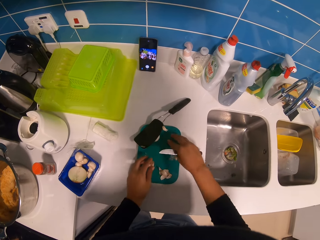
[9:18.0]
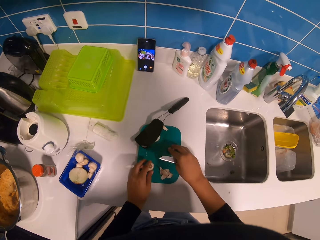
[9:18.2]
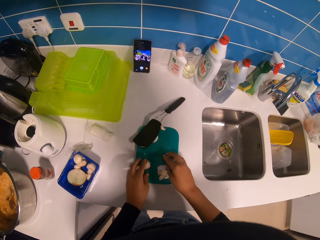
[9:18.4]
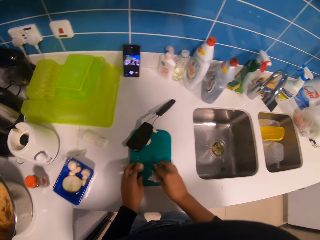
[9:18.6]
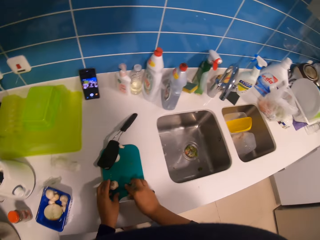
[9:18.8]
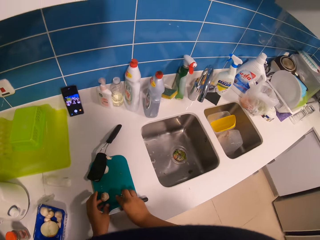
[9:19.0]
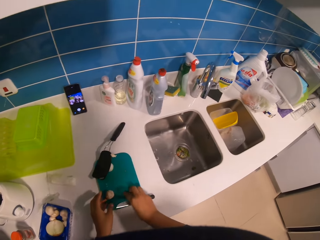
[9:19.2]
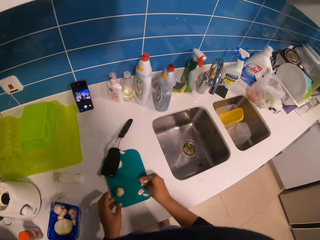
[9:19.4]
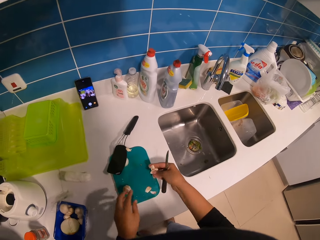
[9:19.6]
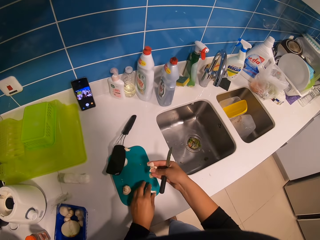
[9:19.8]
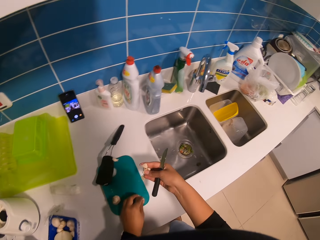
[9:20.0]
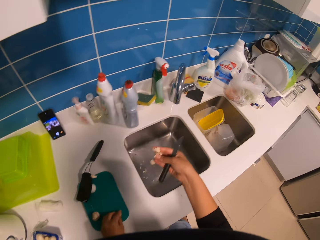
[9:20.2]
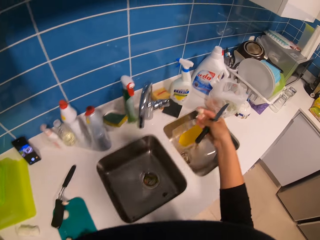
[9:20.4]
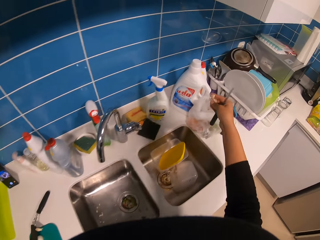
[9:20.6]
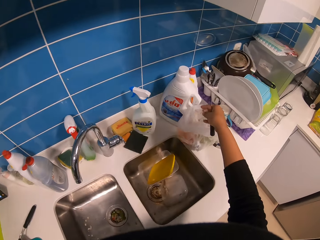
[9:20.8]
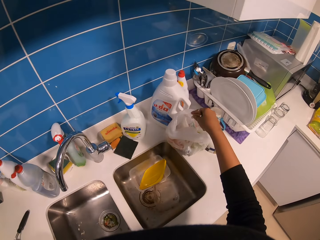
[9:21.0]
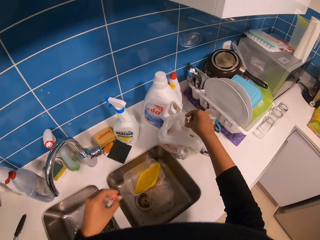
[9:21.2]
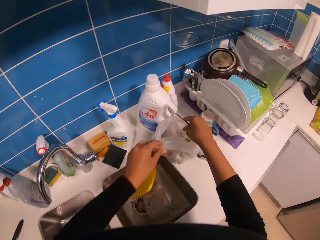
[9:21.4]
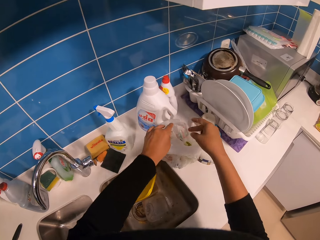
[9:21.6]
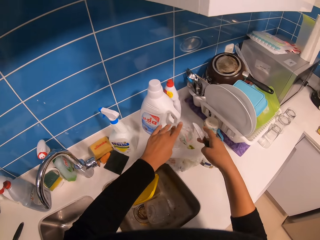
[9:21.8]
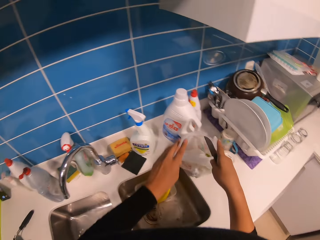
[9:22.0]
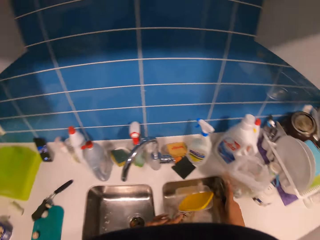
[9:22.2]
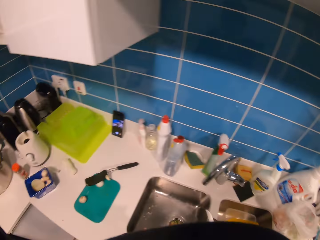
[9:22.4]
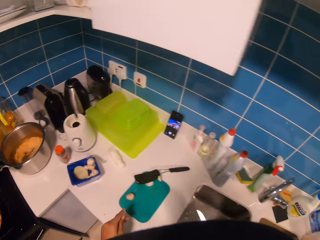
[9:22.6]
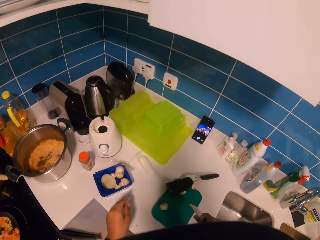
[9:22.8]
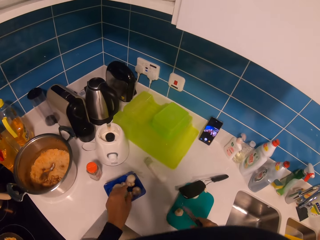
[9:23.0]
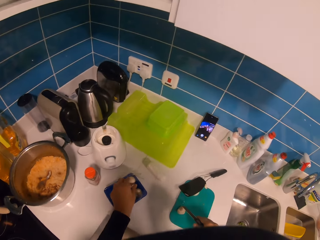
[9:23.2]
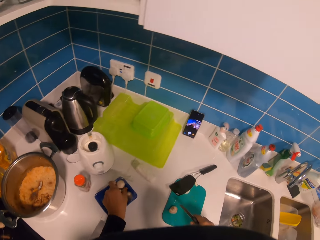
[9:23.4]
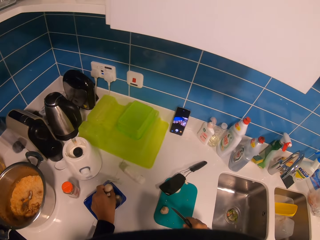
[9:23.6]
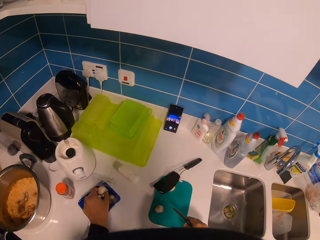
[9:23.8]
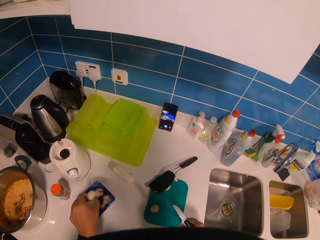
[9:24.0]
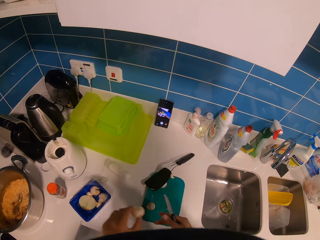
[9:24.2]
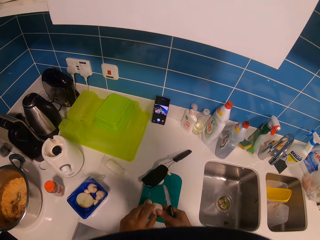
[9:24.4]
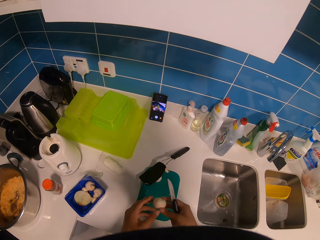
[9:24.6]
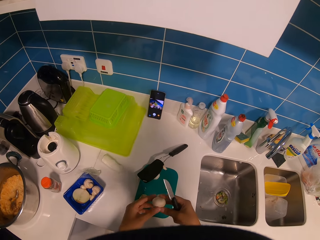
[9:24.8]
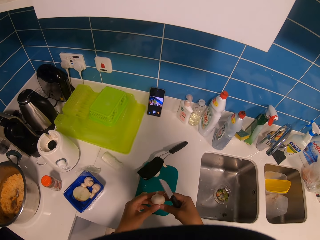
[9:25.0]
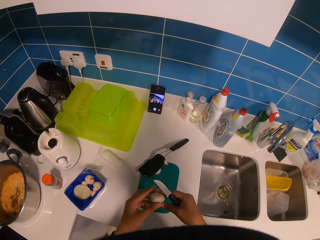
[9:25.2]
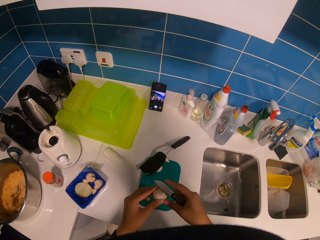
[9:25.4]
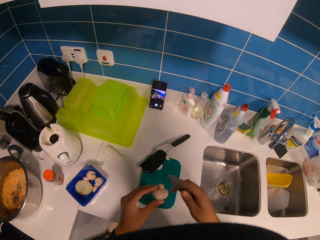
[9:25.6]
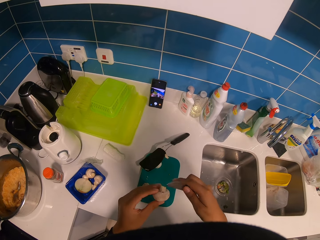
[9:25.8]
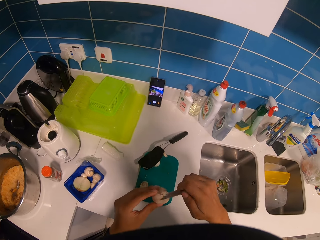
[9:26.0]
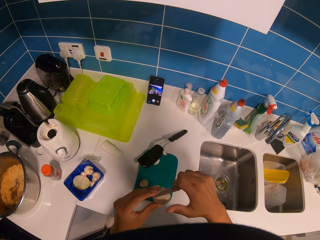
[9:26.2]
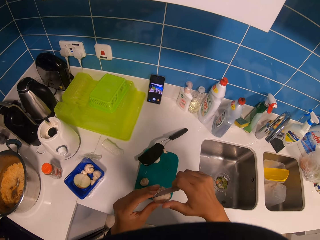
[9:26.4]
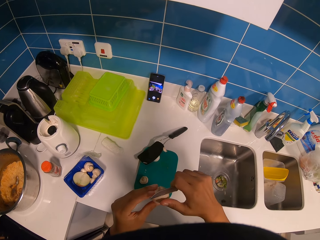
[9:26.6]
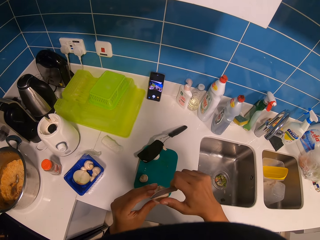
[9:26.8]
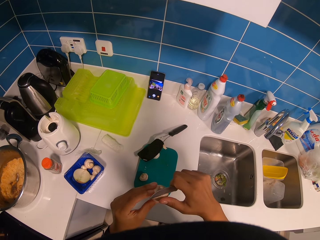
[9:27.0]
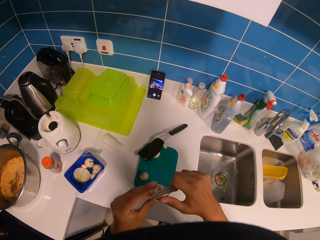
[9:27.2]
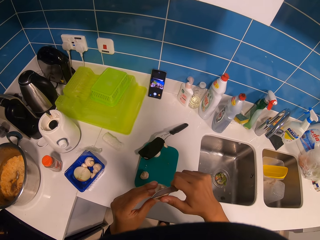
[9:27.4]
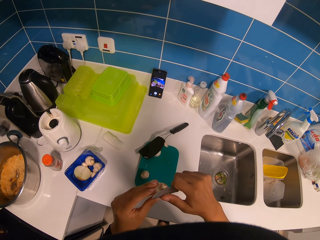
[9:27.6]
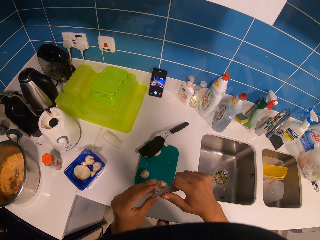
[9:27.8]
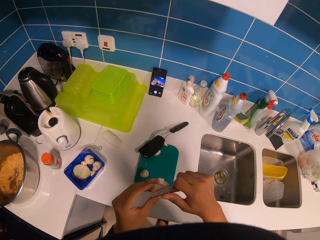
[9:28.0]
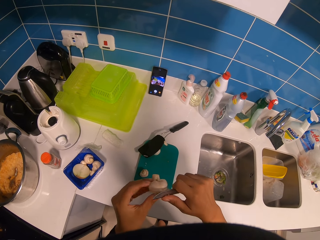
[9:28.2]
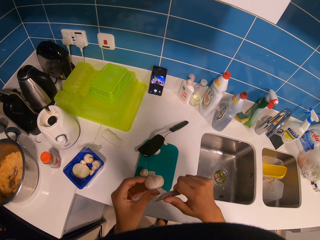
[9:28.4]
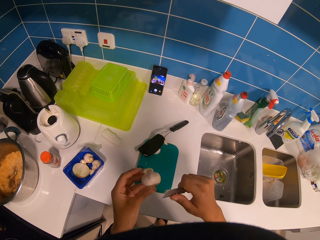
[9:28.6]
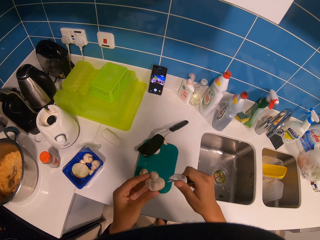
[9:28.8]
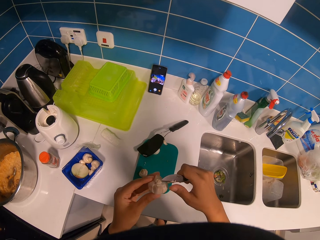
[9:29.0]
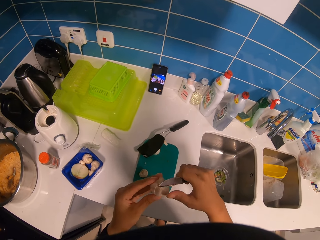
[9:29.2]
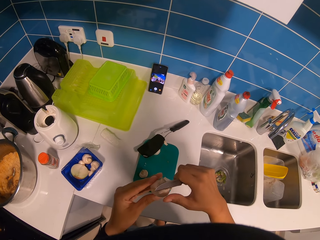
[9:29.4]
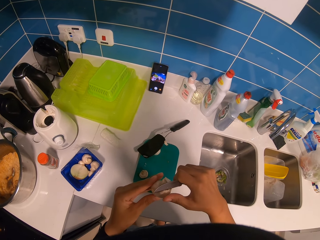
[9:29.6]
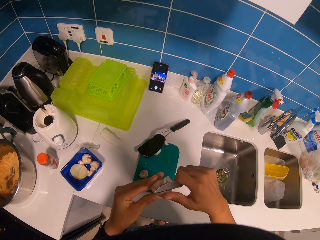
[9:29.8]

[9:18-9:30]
The camera wearer collects the mushroom coats on the chopping board. They put the mushroom coats in a paper bag. They pick a mushroom in a tin. They remove onion peels. They chop the mushroom.

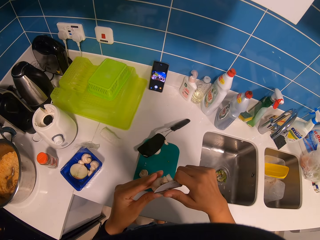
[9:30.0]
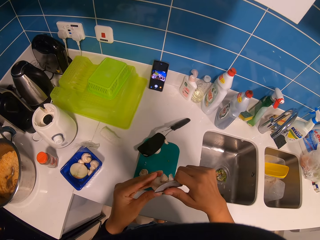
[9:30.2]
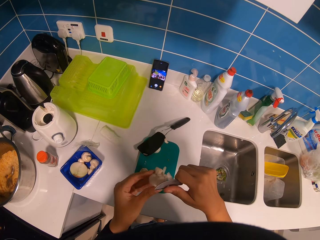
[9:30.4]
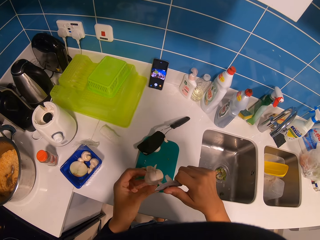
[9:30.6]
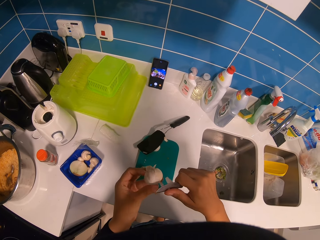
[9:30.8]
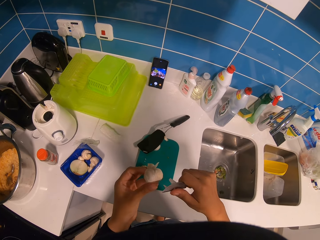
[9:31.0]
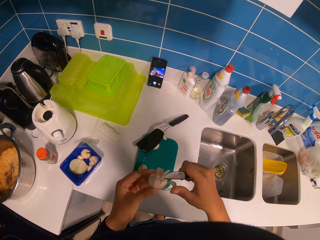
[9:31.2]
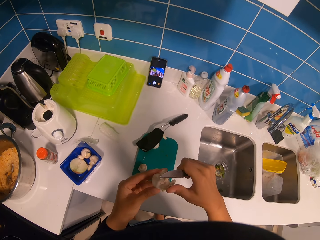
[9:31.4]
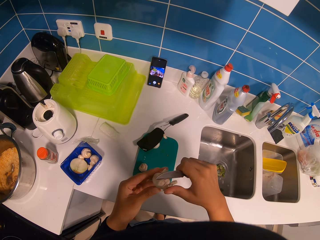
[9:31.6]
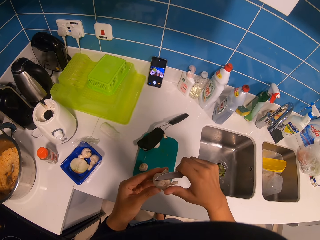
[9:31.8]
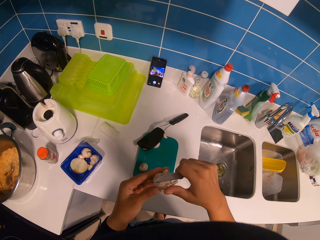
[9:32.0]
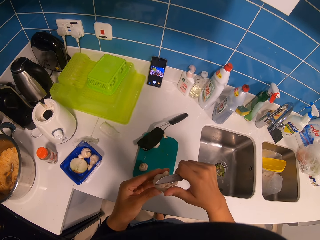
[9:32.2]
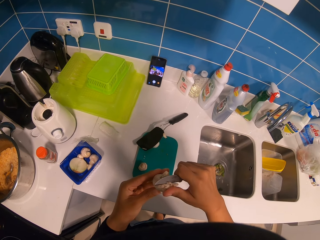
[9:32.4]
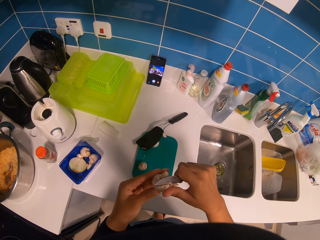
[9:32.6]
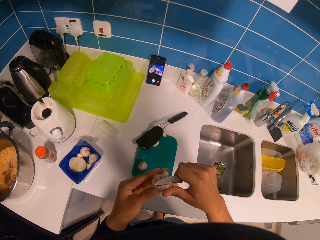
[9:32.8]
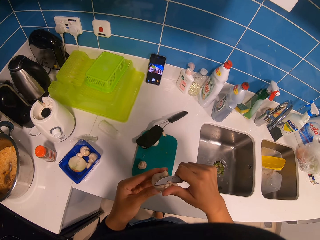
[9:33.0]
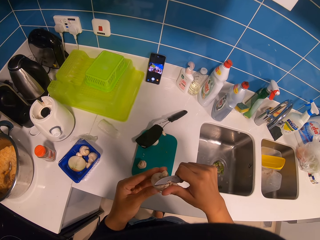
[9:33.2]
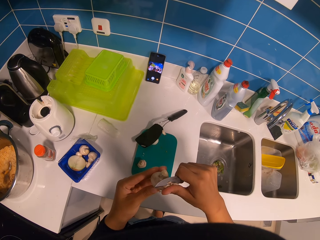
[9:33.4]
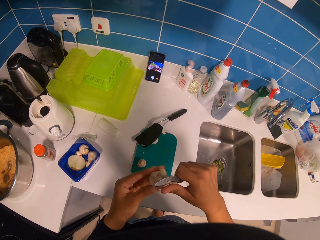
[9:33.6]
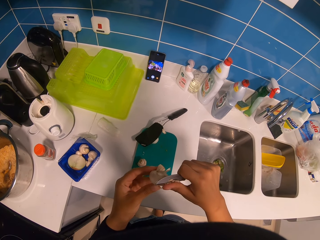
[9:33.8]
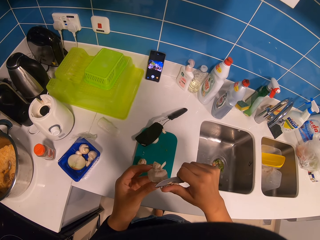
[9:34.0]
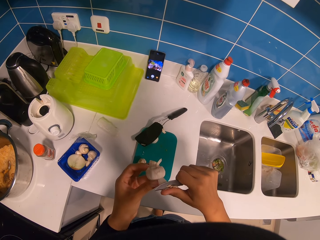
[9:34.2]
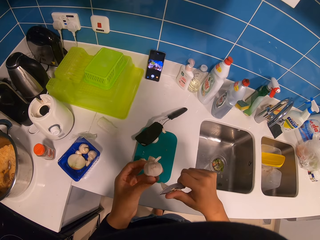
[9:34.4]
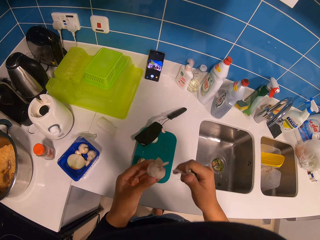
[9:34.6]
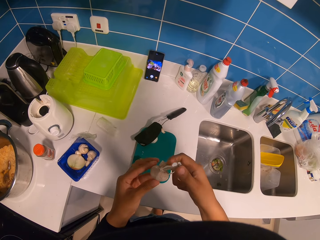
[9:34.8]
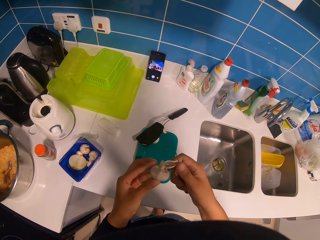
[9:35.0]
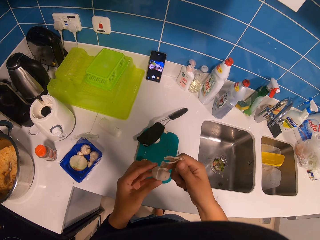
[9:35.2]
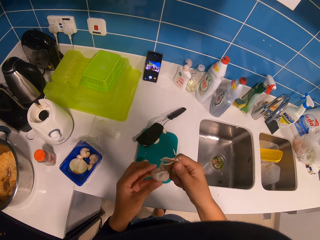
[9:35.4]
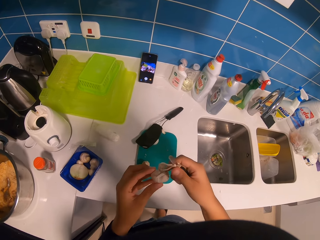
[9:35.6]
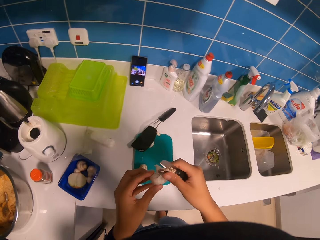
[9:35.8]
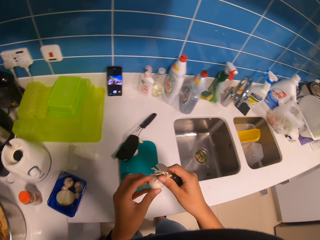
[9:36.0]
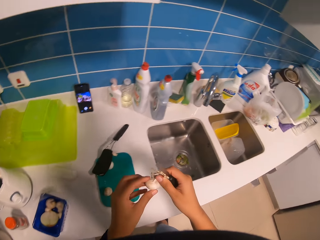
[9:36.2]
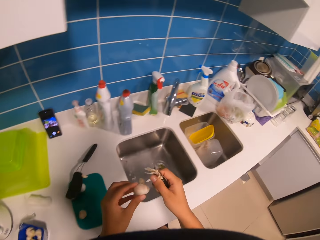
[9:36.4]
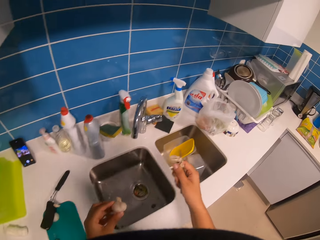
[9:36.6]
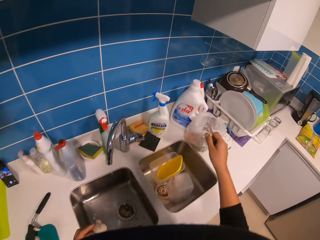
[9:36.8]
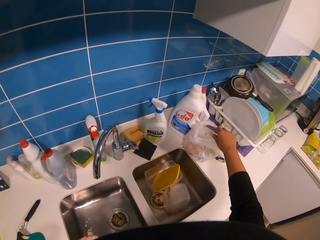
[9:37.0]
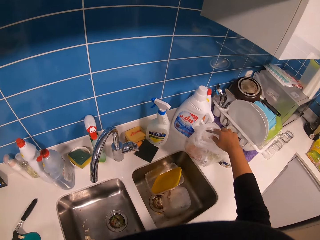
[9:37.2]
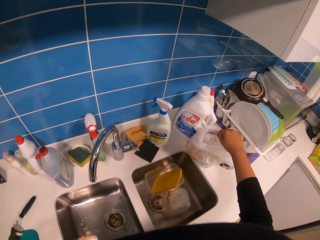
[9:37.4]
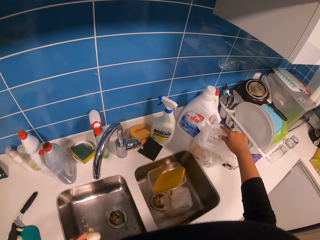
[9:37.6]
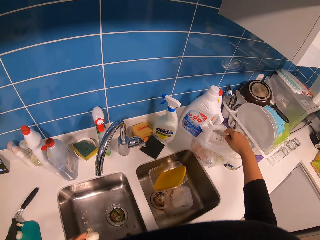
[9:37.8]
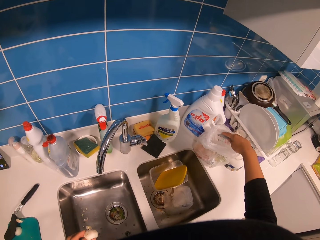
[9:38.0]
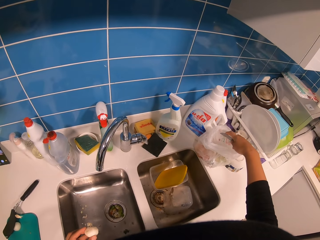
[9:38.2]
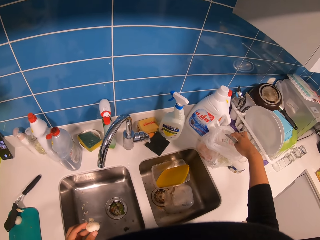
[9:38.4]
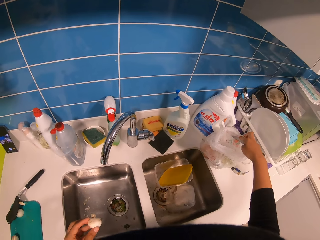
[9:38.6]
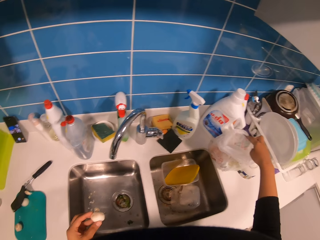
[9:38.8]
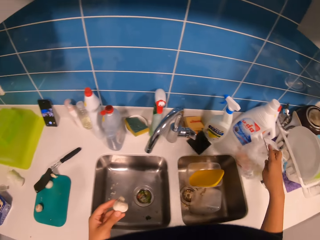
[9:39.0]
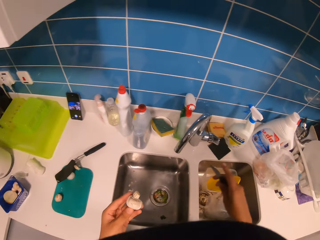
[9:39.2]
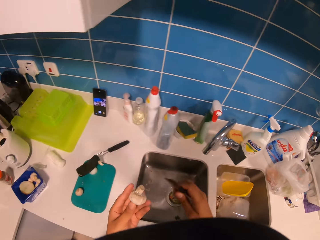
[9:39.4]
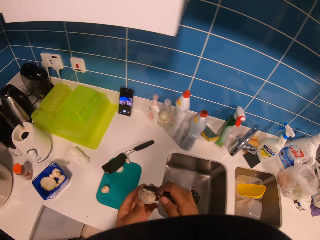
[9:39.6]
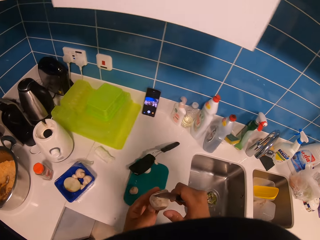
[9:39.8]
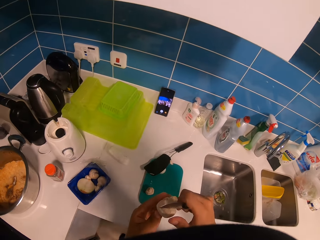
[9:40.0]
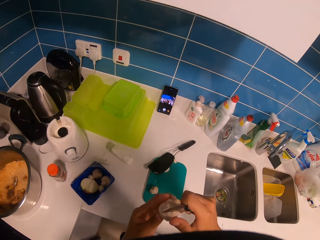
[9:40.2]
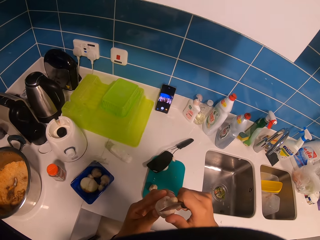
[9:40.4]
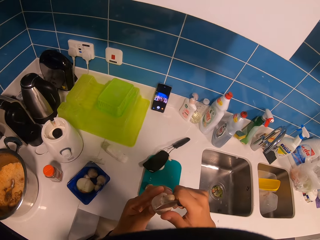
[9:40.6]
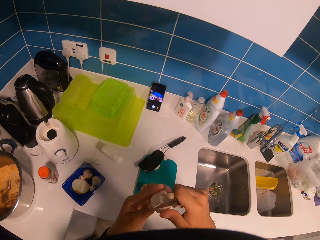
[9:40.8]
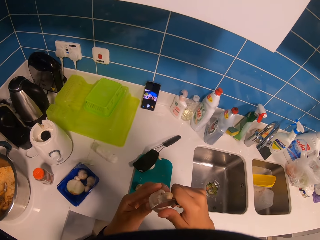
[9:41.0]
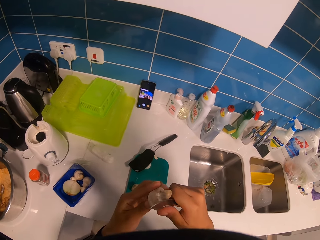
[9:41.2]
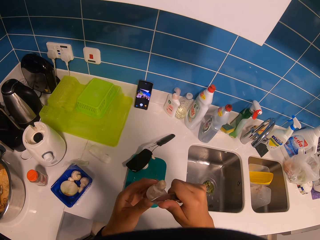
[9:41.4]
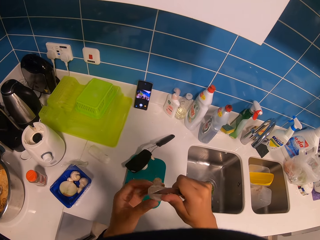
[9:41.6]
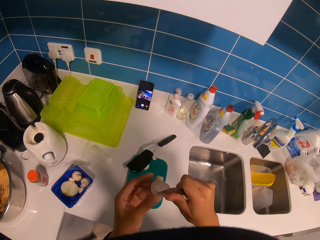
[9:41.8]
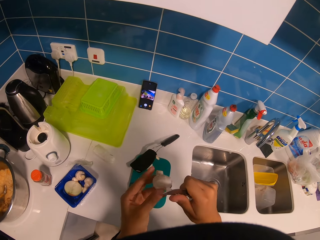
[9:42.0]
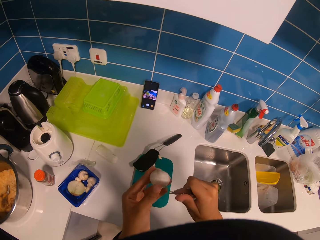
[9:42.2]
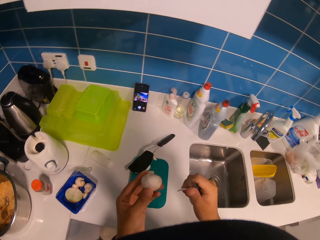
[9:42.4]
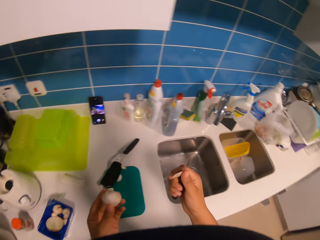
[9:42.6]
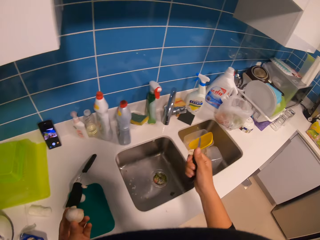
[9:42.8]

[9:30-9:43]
The camera wearer puts the mushroom coats in a paper bag. They remove onion peels. They chop the mushroom.
